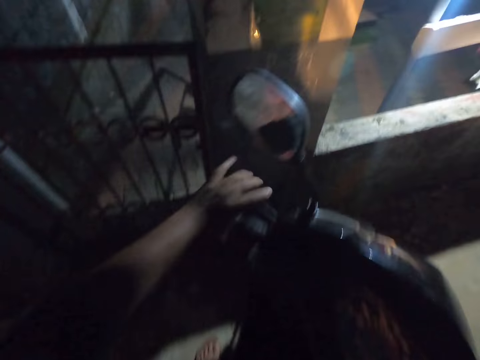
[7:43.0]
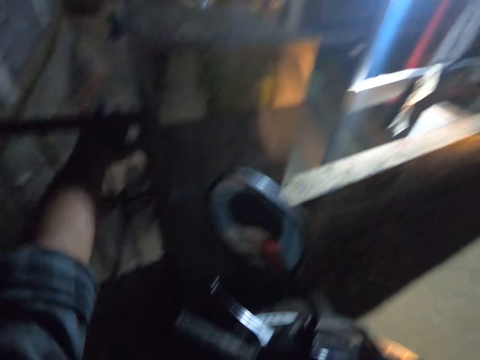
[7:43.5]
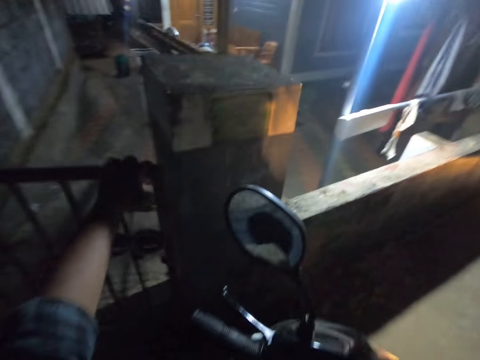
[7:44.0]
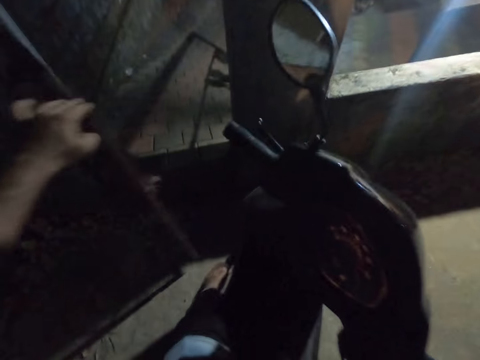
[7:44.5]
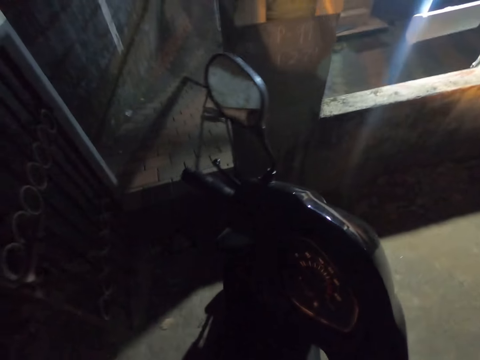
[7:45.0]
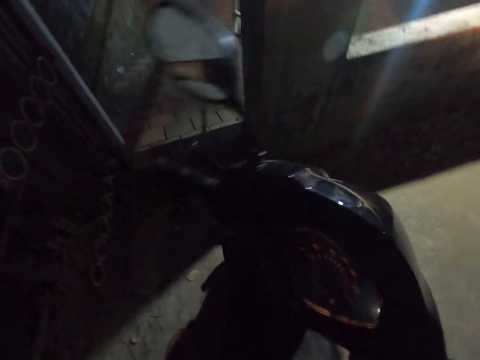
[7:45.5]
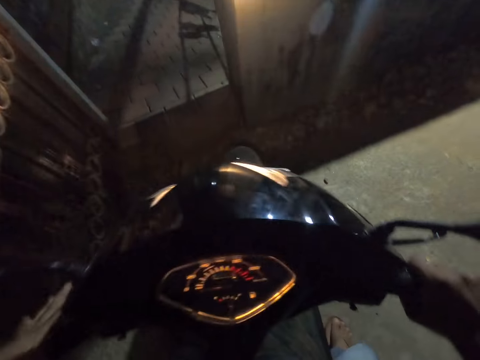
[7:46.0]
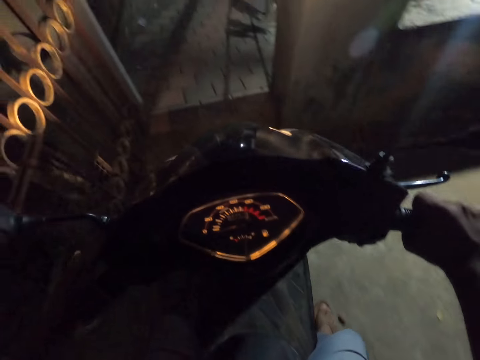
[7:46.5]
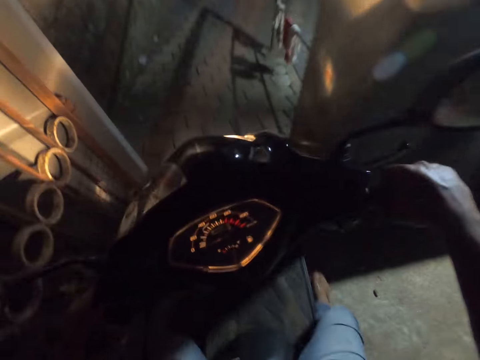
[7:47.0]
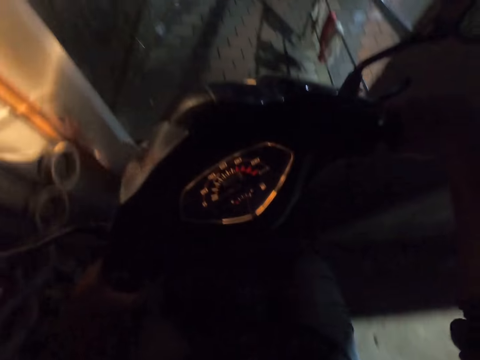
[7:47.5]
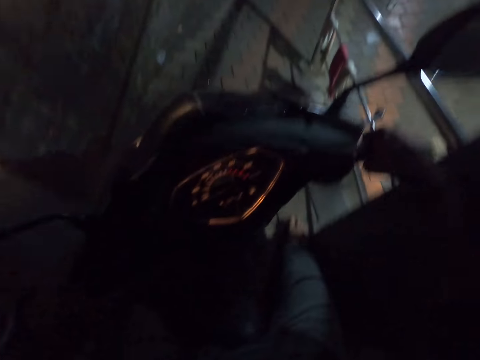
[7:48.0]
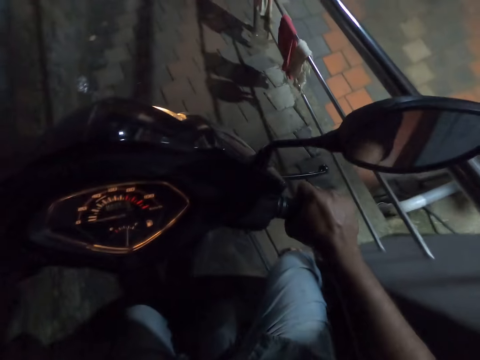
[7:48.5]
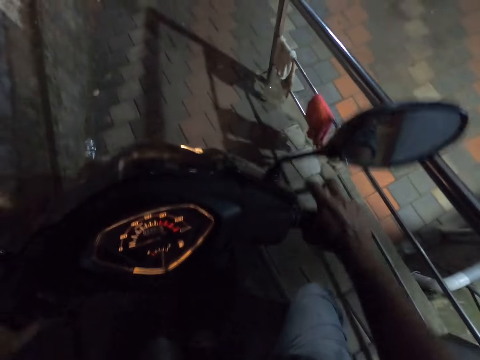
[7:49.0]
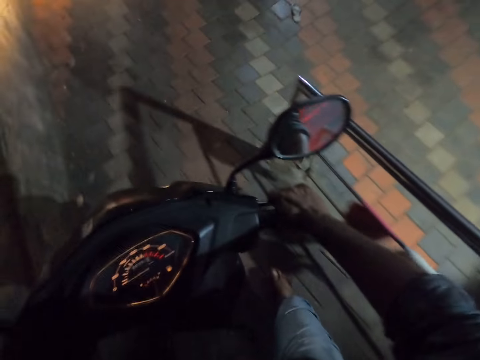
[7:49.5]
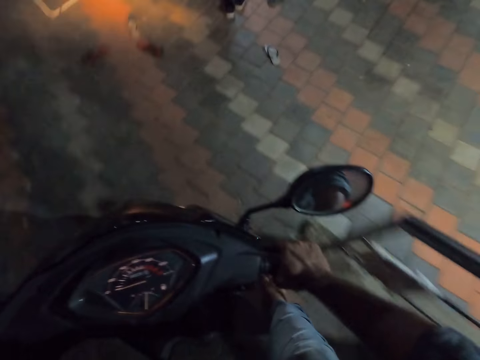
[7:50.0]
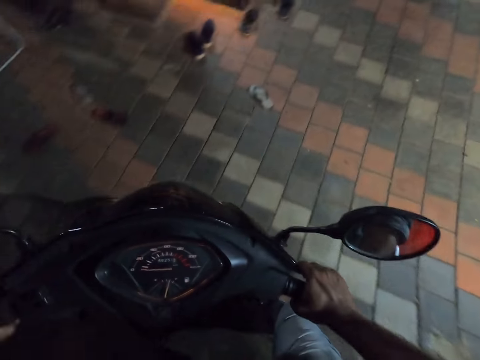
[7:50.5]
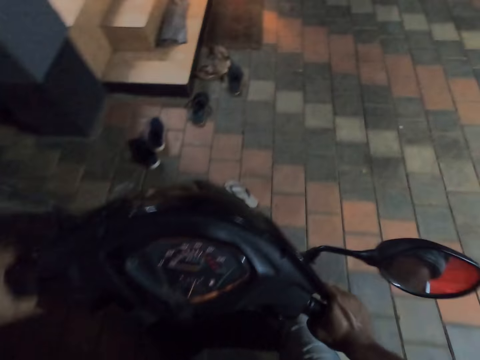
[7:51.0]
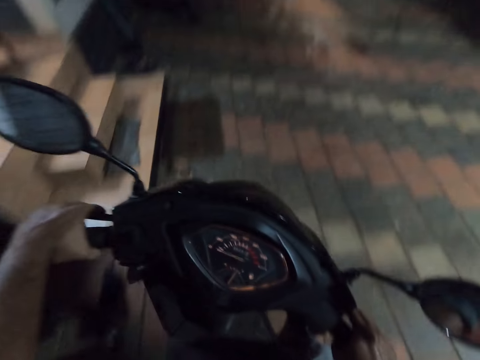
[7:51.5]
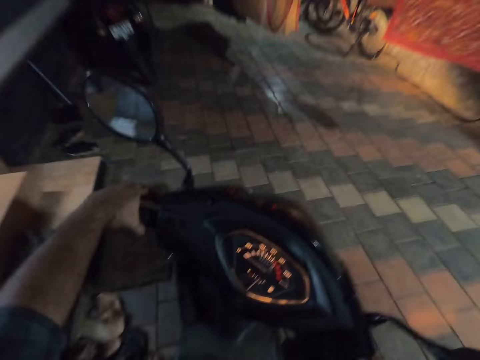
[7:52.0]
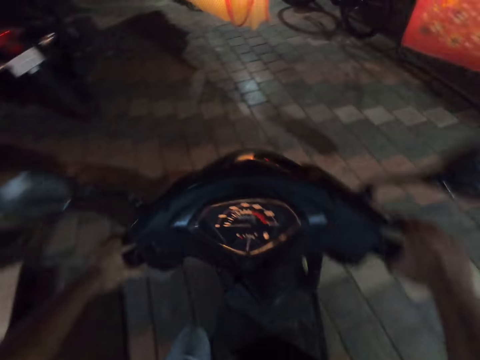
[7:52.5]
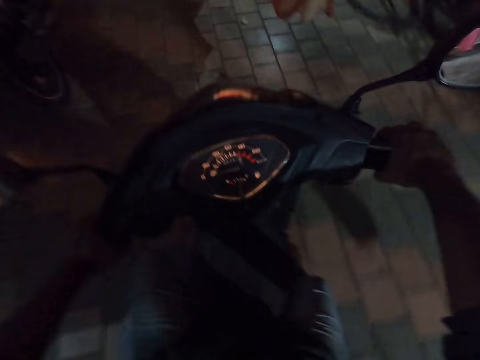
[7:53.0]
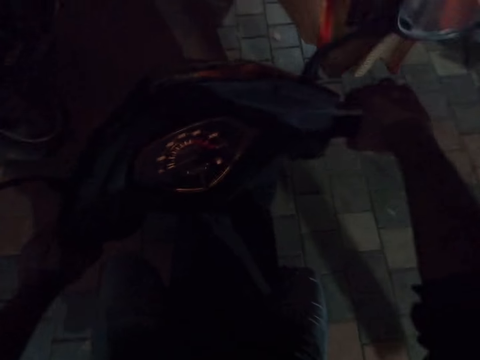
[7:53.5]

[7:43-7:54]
The camera wearer opens the gate. They ride the motorcycle towards the home compound.

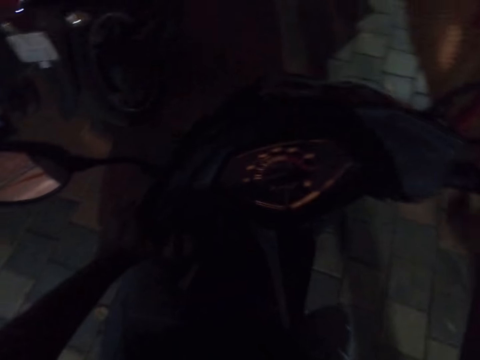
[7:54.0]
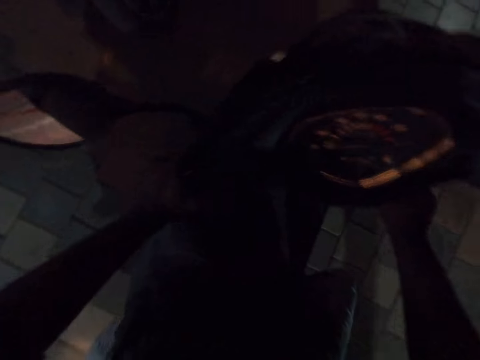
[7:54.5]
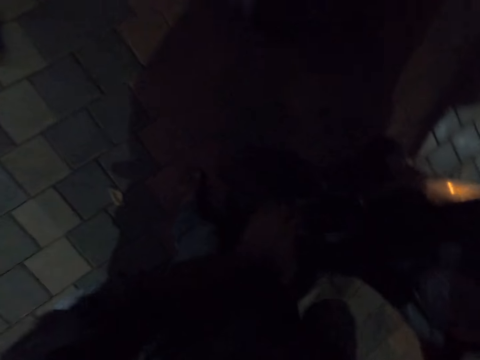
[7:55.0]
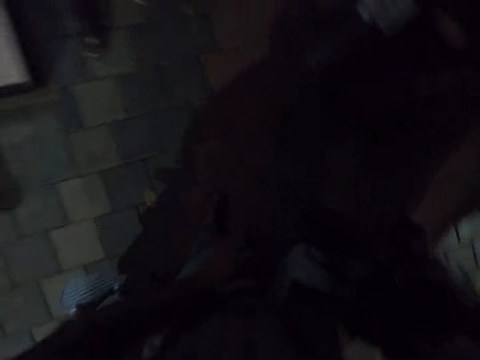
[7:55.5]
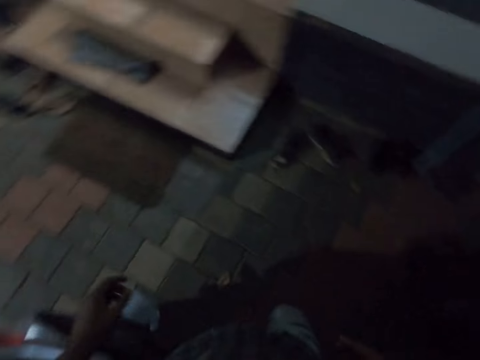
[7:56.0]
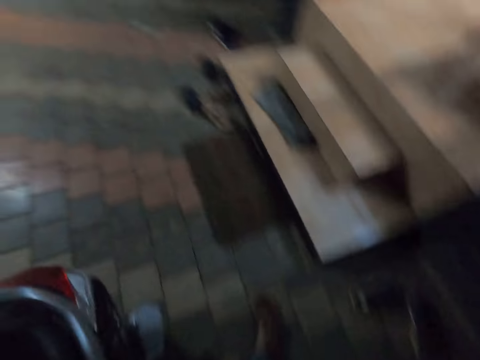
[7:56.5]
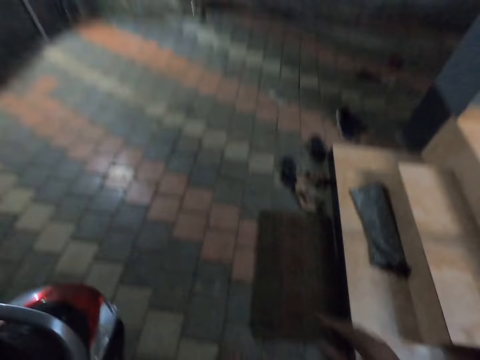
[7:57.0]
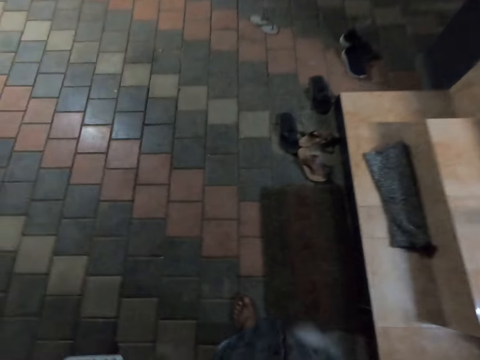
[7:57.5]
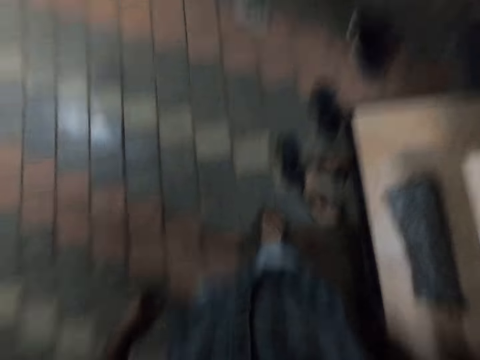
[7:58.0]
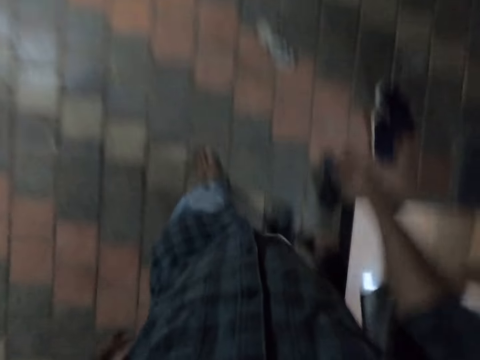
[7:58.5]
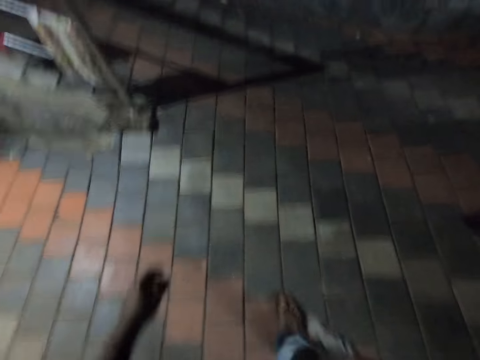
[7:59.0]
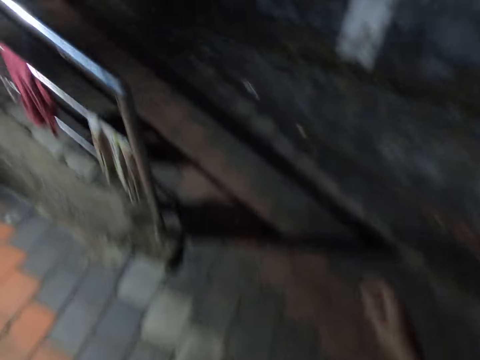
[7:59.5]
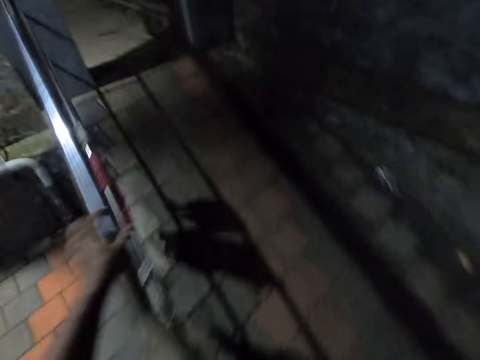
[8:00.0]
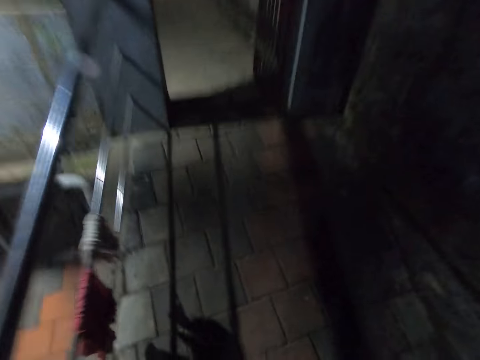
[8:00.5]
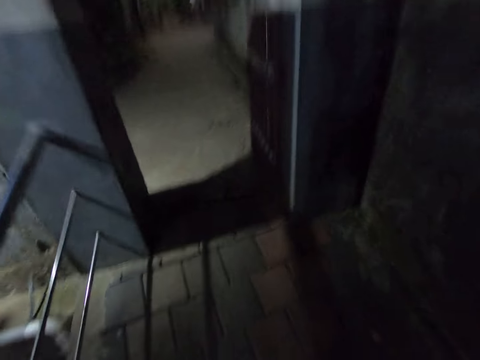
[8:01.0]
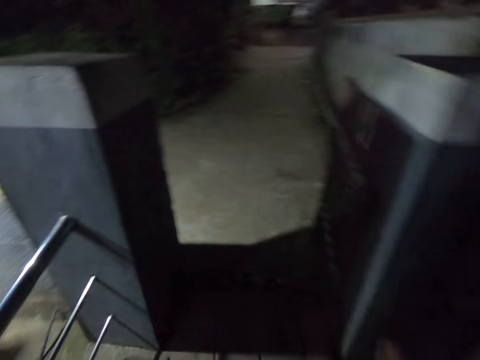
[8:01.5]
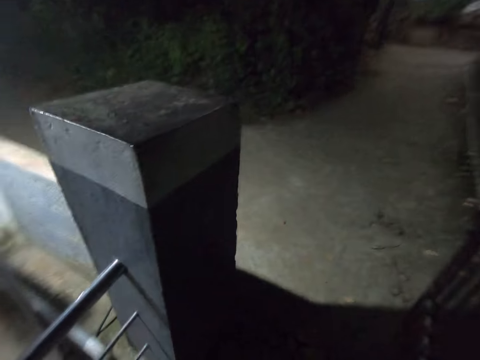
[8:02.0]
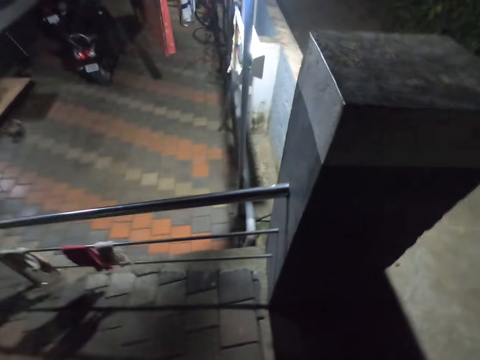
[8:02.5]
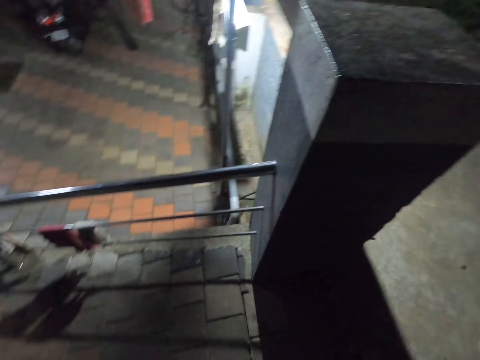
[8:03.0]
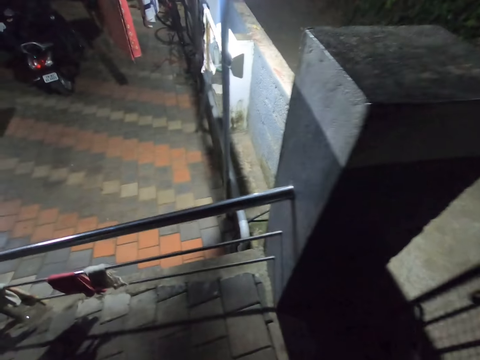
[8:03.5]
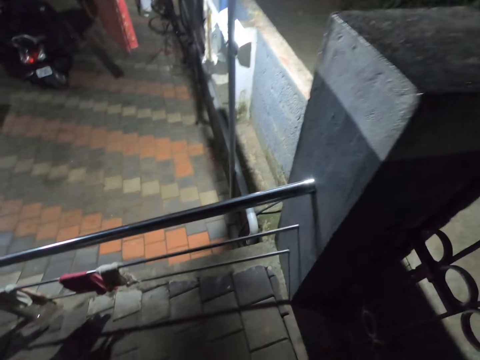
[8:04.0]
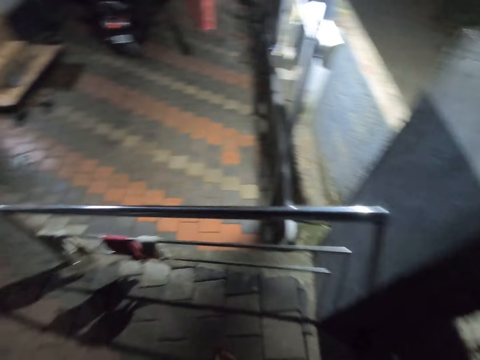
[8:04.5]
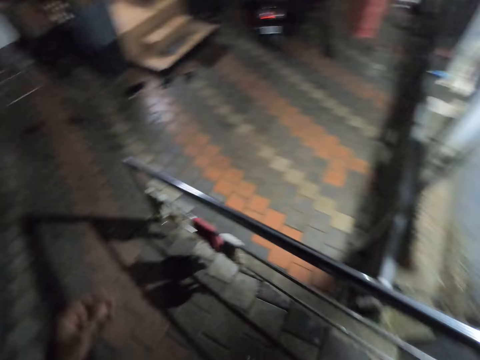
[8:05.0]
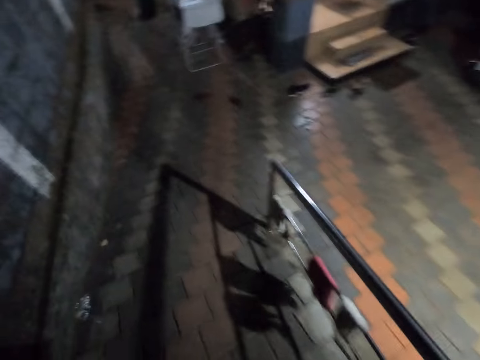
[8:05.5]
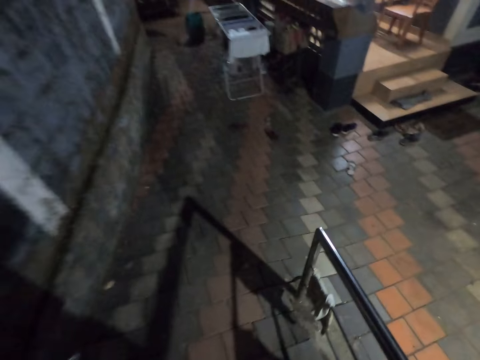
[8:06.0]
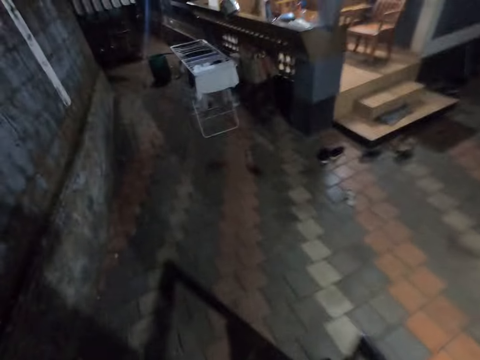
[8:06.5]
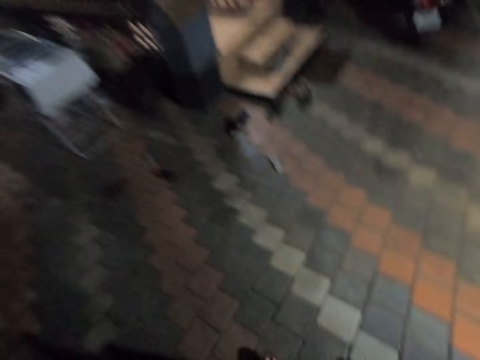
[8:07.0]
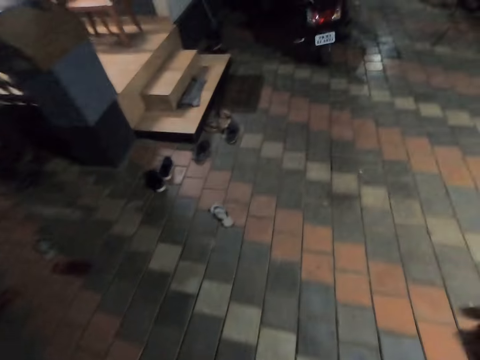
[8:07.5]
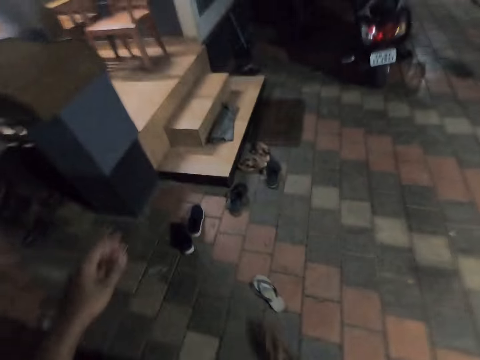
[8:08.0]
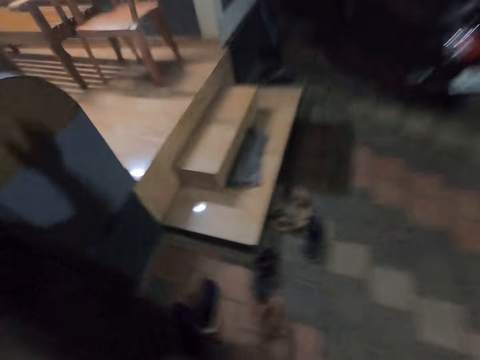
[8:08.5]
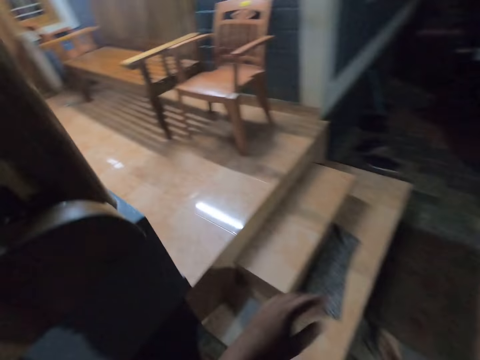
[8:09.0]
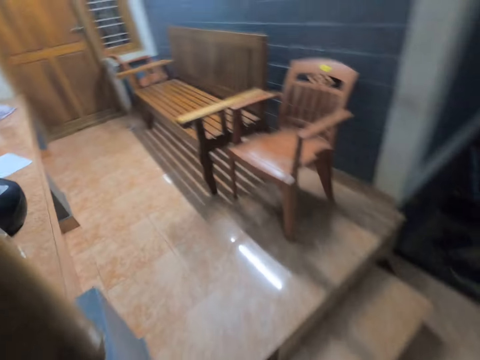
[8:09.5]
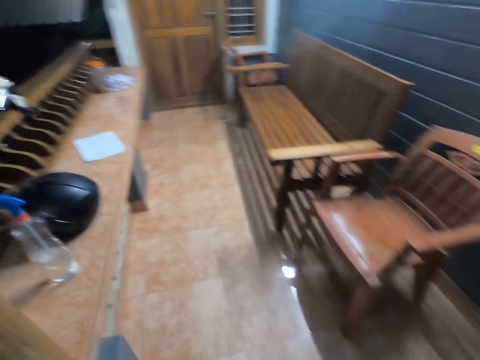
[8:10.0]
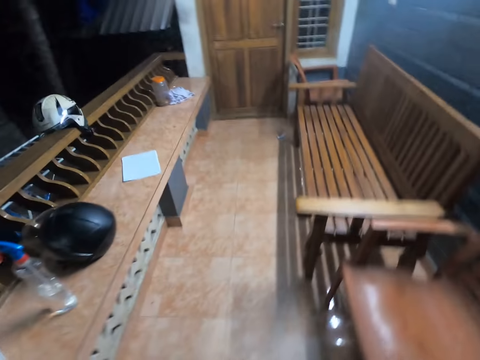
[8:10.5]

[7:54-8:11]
The camera wearer stops the scooter. They get out of the motorcycle, walk towards the gate, and close the gate. They walk towards the house and adjust the camera.
